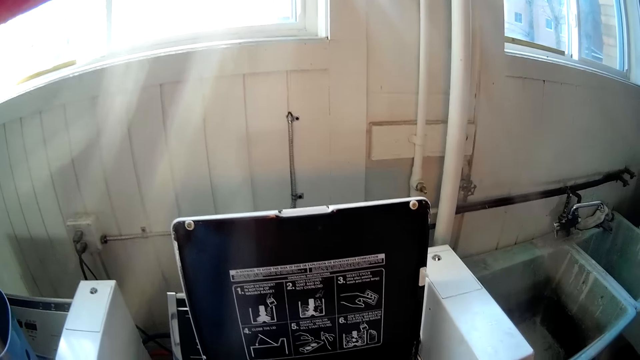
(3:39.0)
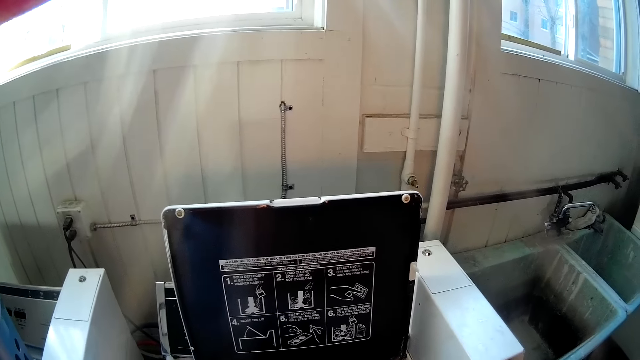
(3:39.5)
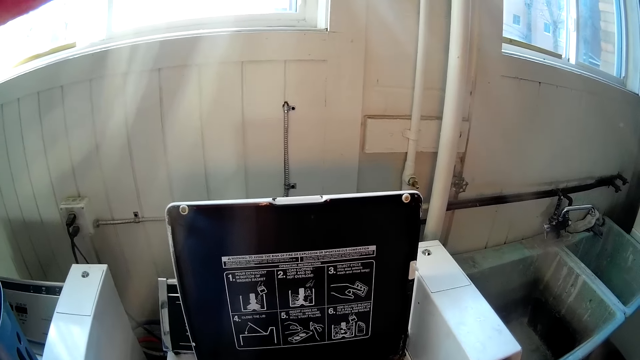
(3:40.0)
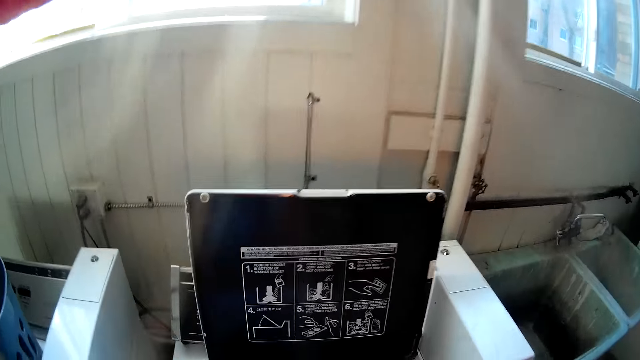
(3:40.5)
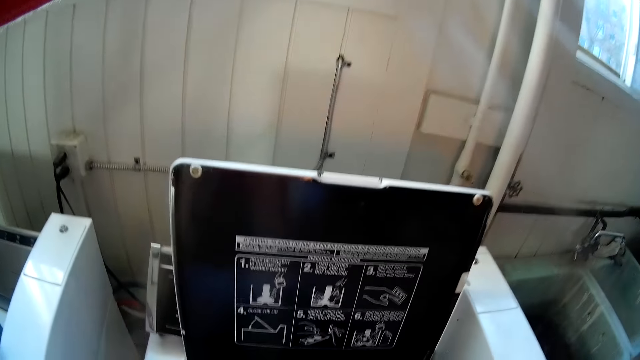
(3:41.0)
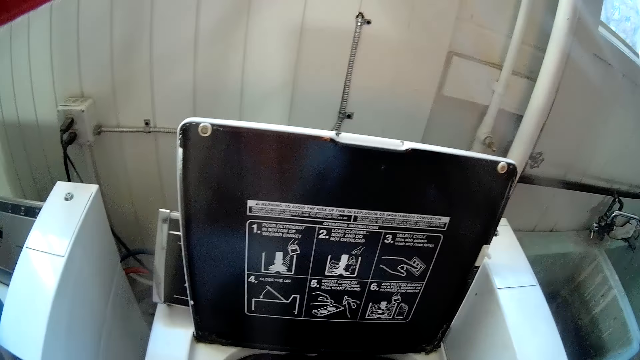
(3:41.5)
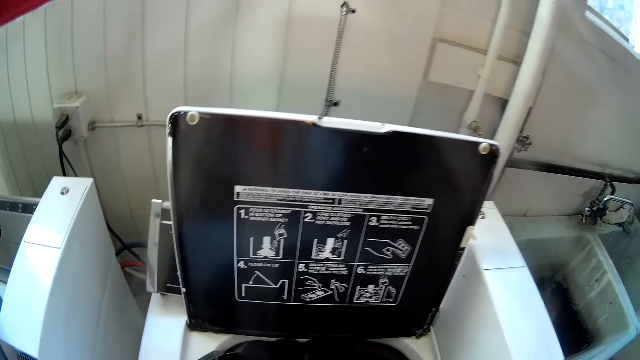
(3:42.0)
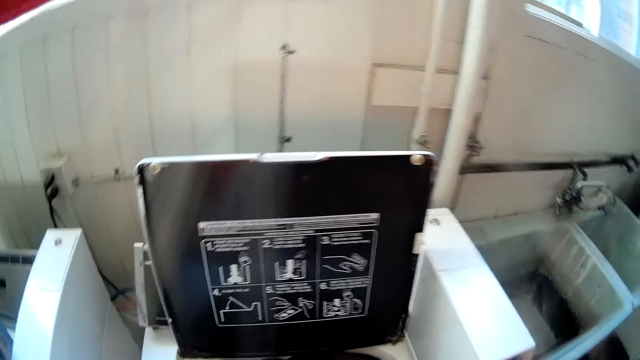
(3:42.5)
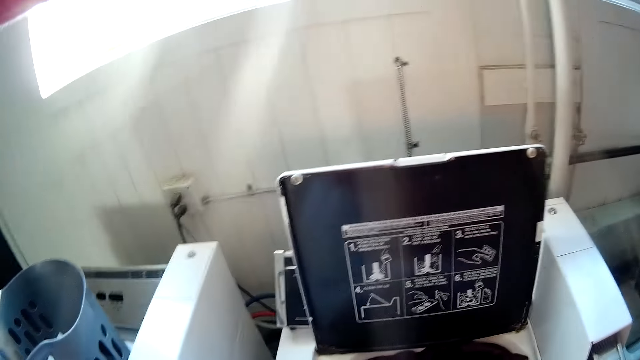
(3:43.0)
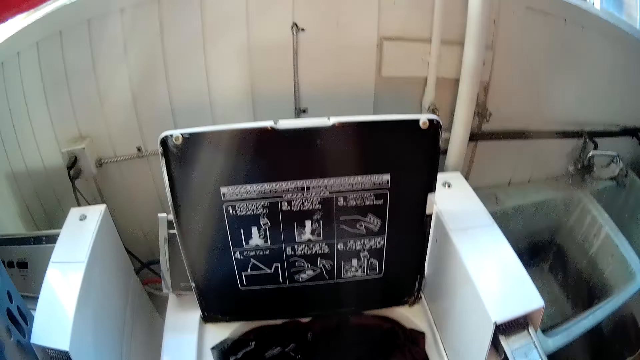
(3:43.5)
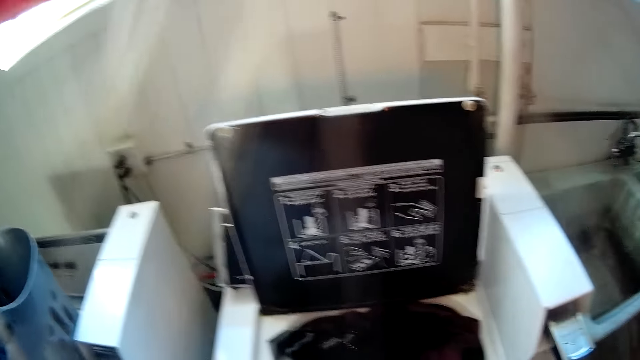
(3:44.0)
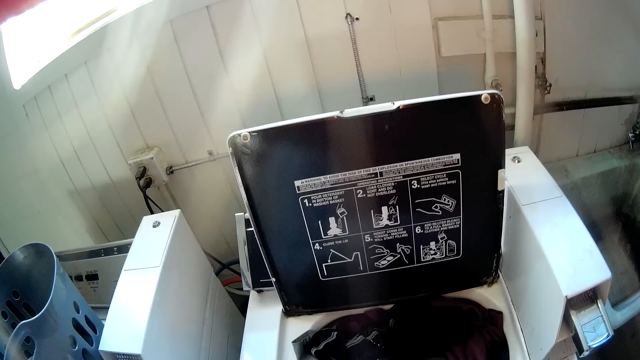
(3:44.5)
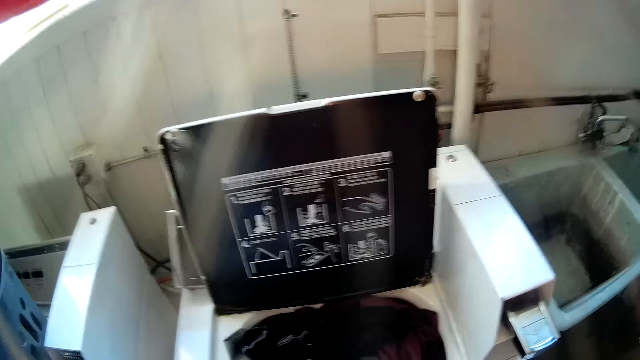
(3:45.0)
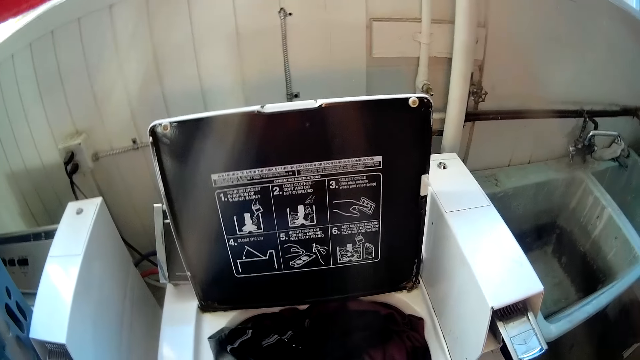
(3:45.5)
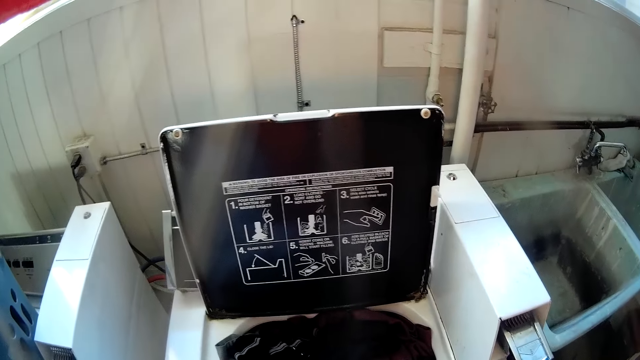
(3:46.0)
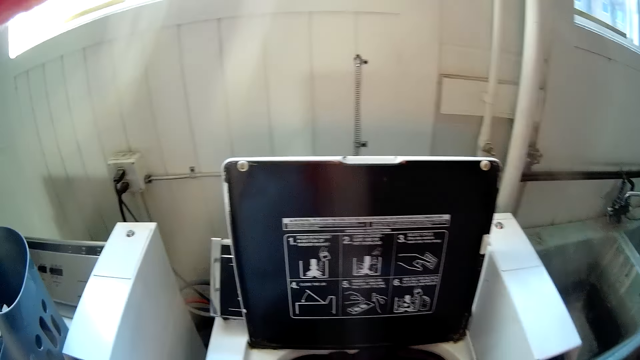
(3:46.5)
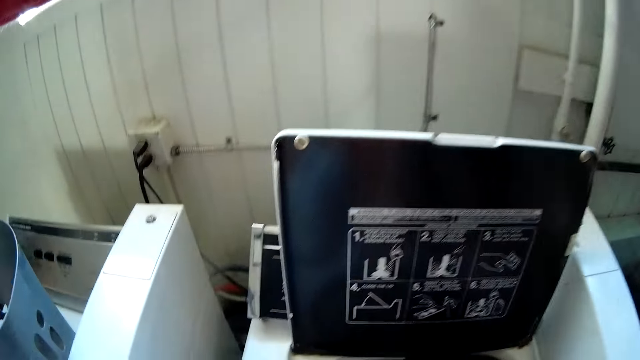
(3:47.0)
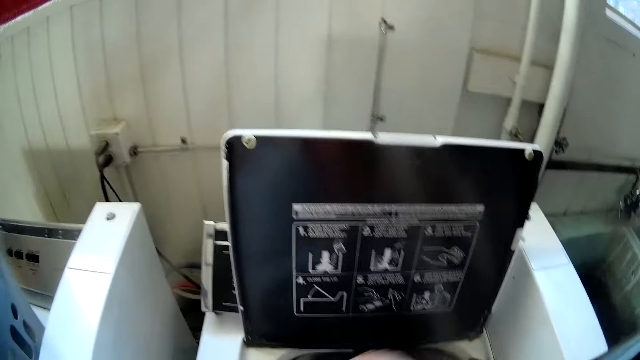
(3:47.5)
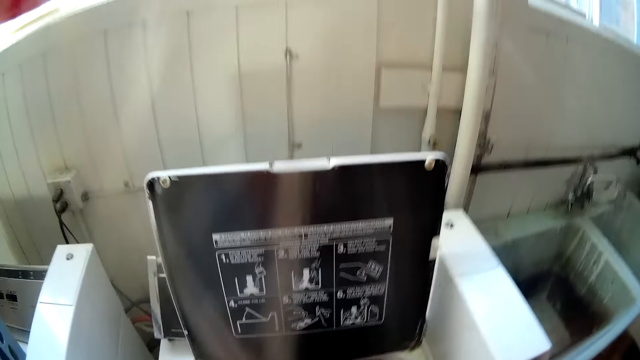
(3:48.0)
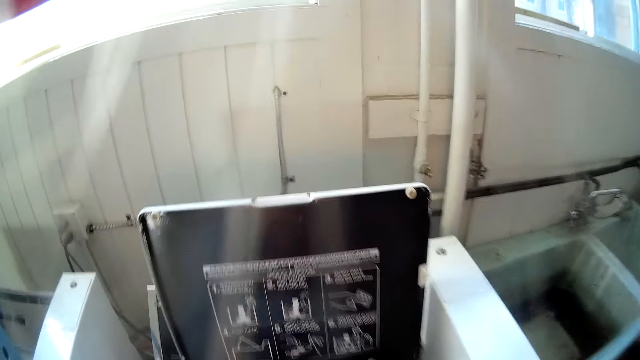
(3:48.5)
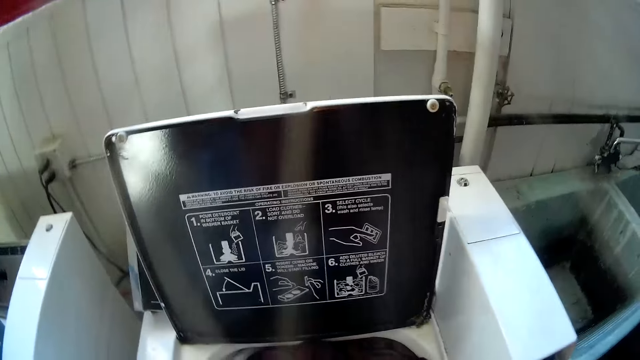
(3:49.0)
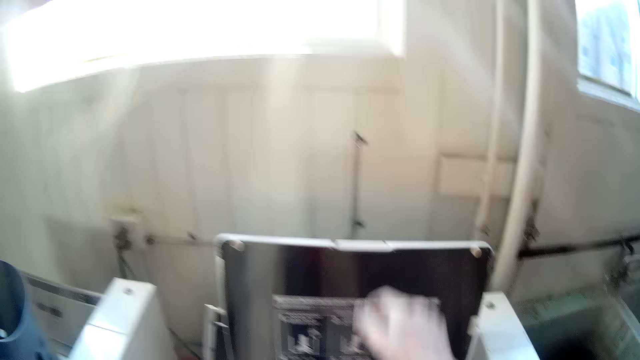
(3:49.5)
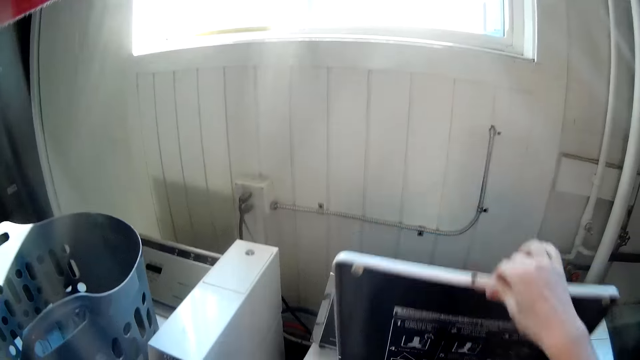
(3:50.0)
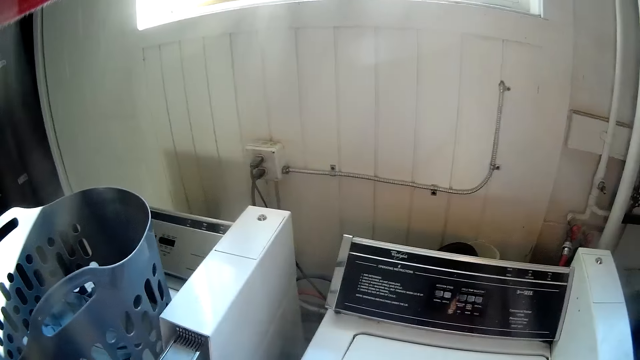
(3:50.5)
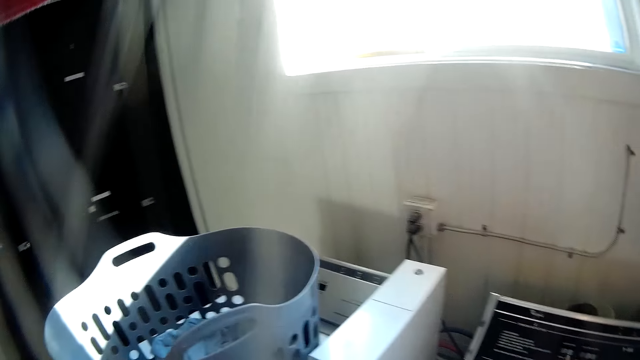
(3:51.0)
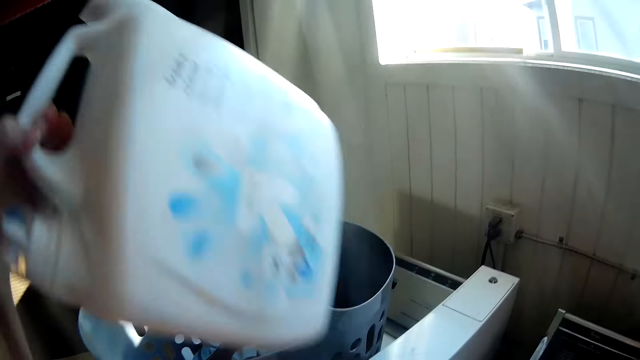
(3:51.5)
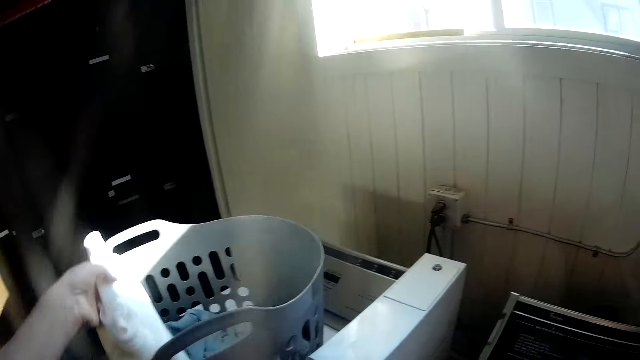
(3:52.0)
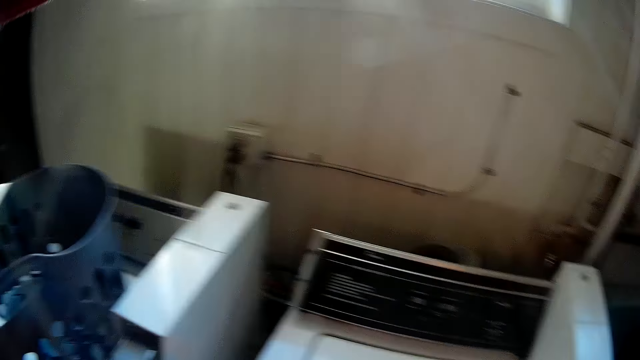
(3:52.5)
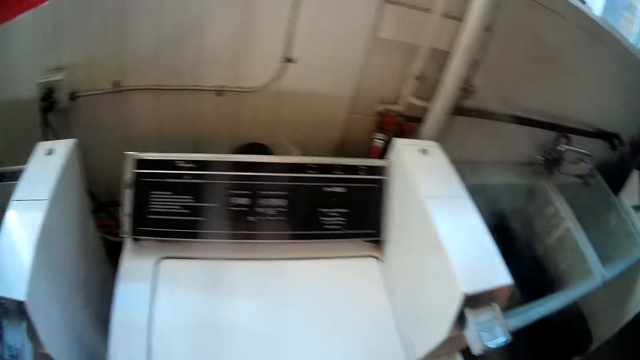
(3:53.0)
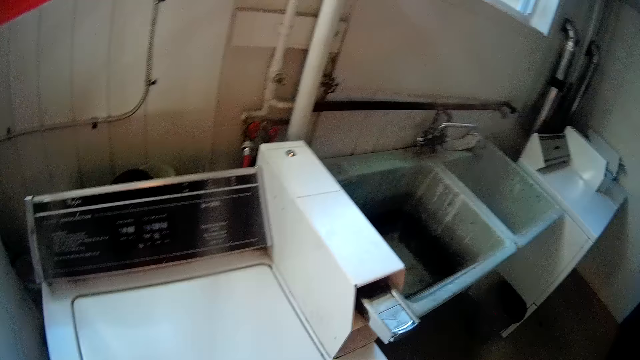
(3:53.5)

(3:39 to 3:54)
The camera wearer closes the washing machine with his right hand. He picks up a mini jerry can of something from the table. He drops the container of liquid laundry detergent inside the basket. He stares at the washing machine.

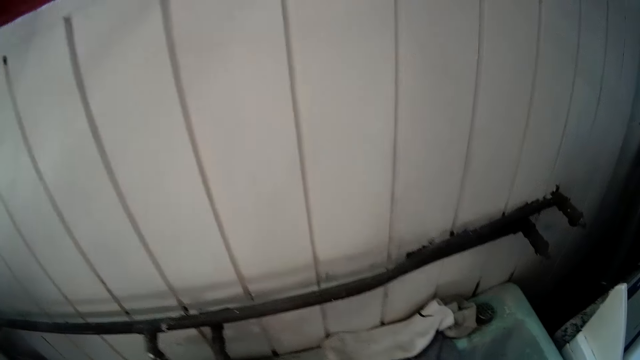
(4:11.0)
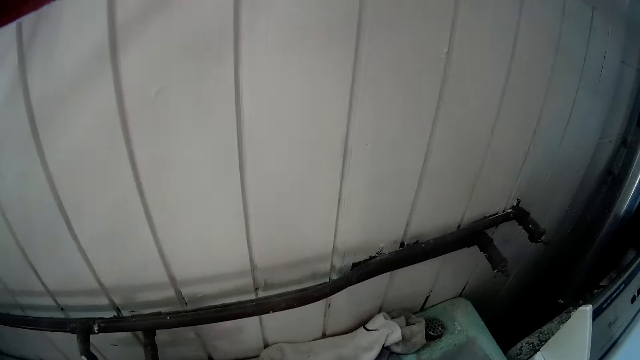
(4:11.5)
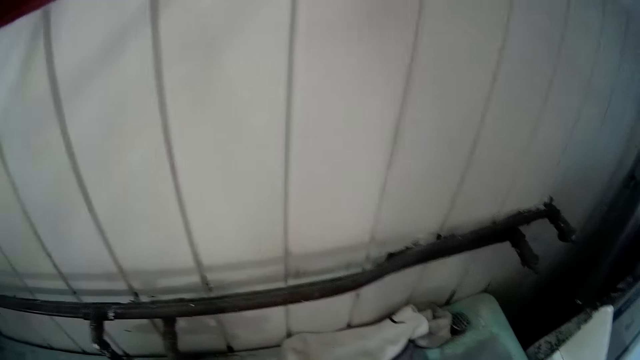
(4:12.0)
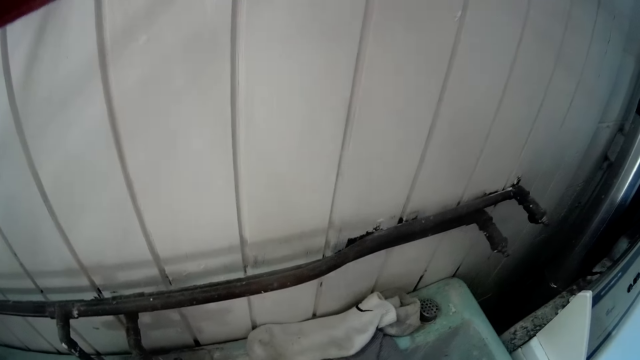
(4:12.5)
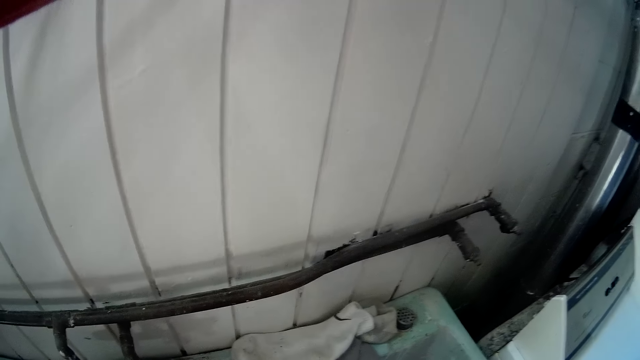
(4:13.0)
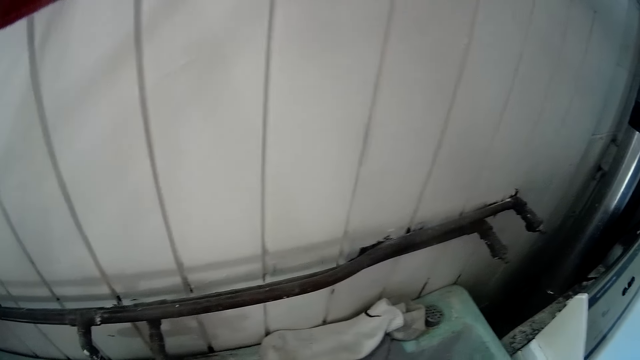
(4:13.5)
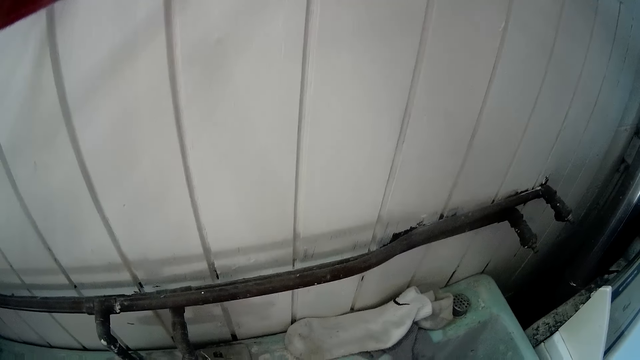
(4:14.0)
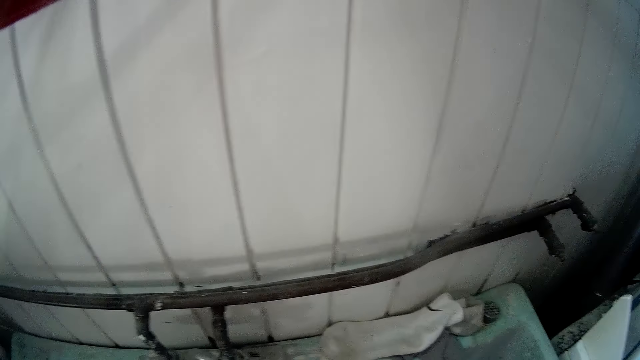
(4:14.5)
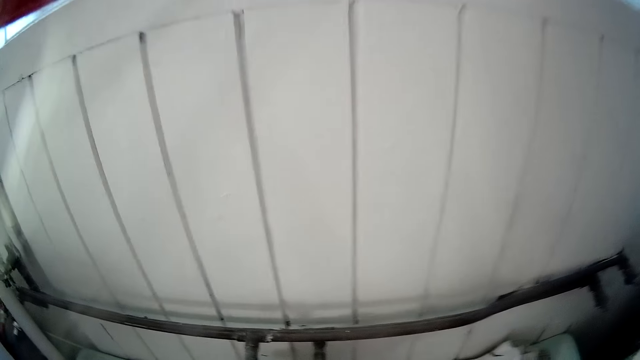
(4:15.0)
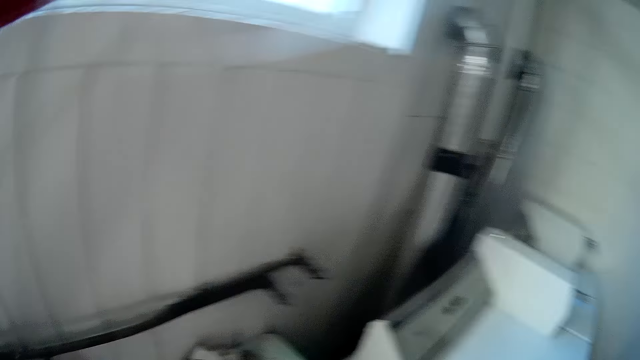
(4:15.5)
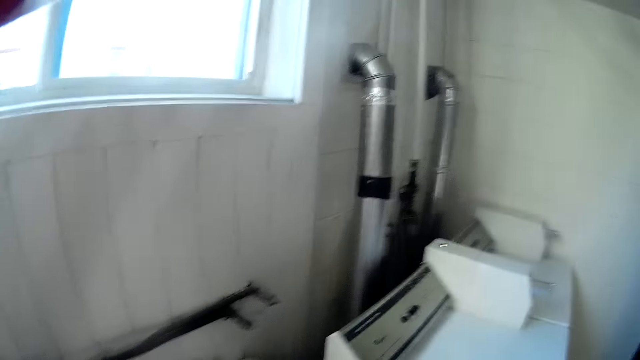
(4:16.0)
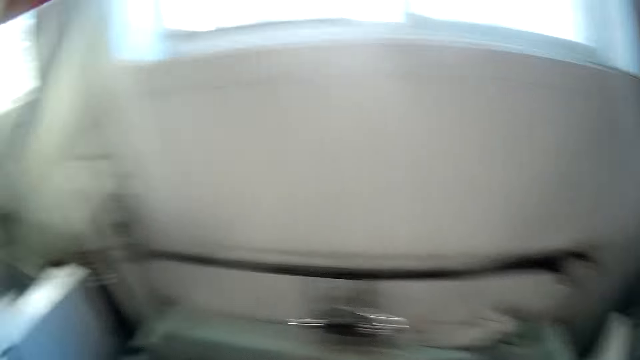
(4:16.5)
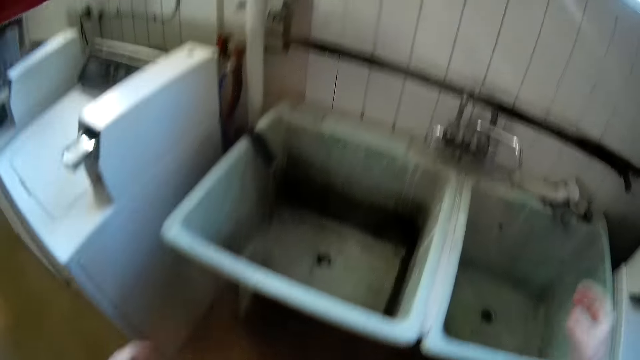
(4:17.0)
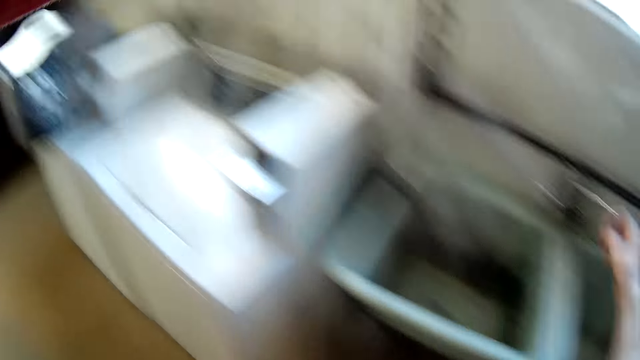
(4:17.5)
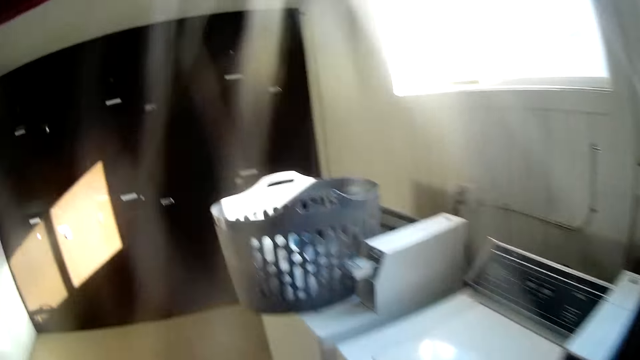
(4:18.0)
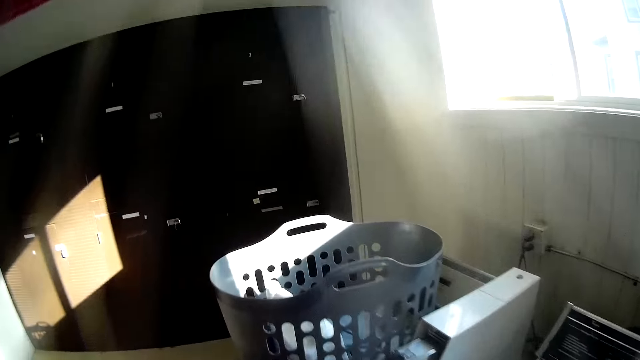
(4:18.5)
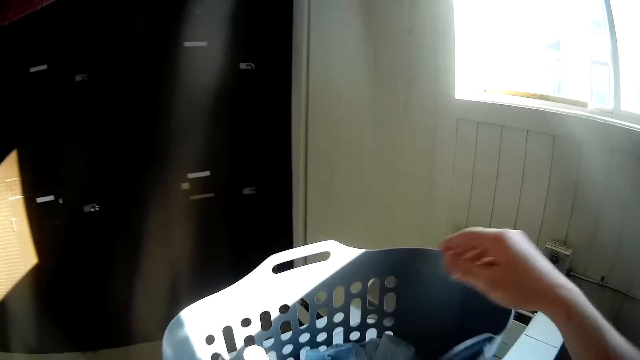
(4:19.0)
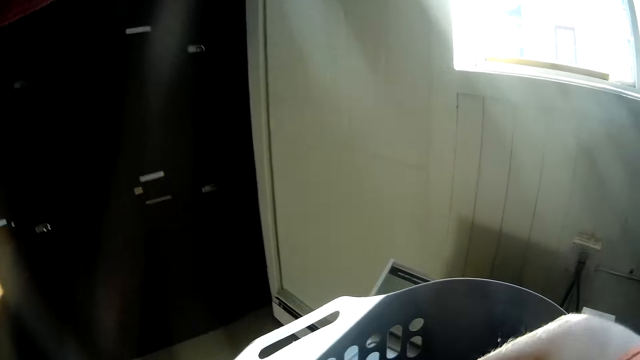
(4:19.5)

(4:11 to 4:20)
The camera wearer stares at the sink. He washes his hands with water from the tap. He turns off the tap with his right hand. He removes his hands from the sink. He walks around the laundry. He cleans his hands with a cloth in the basket of clothes. He picks up the cloth from the plastic bin.
